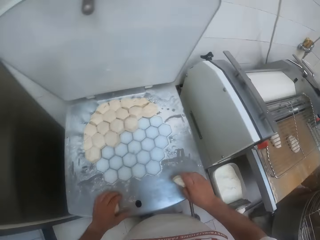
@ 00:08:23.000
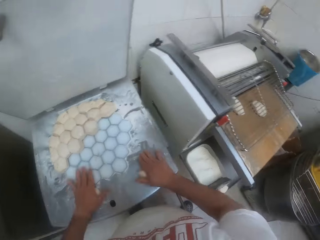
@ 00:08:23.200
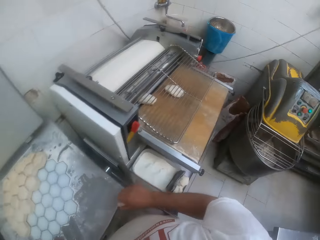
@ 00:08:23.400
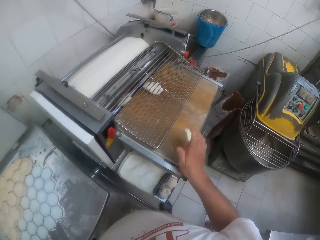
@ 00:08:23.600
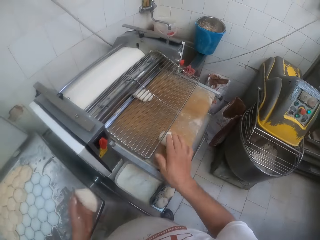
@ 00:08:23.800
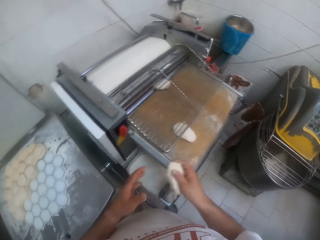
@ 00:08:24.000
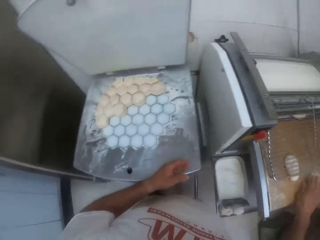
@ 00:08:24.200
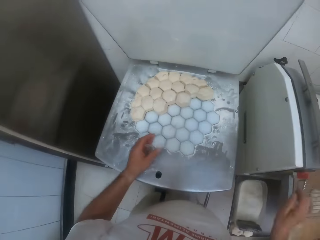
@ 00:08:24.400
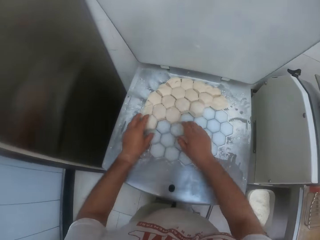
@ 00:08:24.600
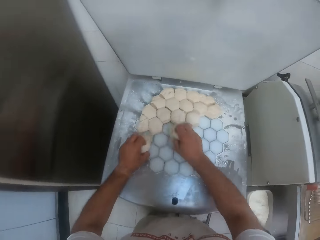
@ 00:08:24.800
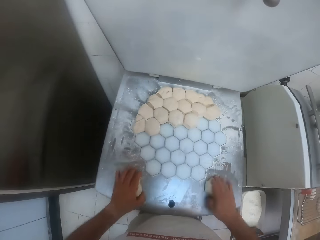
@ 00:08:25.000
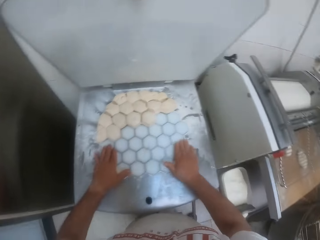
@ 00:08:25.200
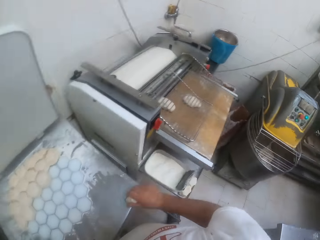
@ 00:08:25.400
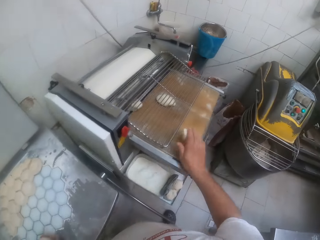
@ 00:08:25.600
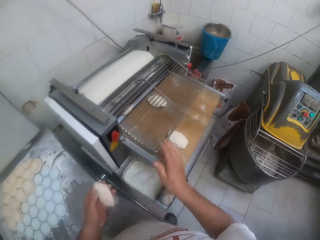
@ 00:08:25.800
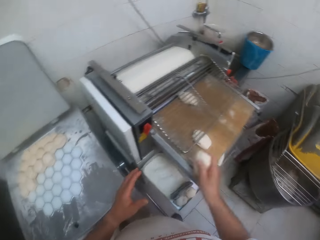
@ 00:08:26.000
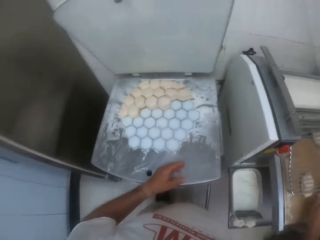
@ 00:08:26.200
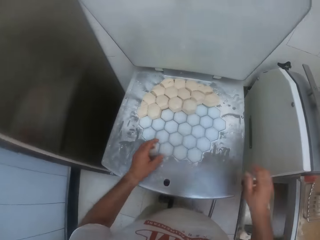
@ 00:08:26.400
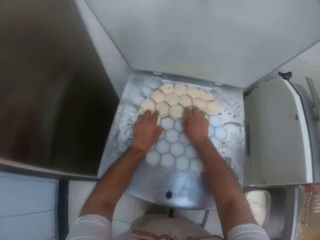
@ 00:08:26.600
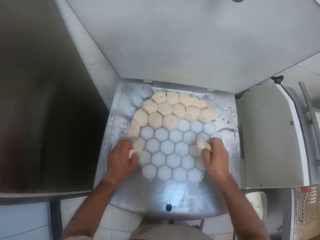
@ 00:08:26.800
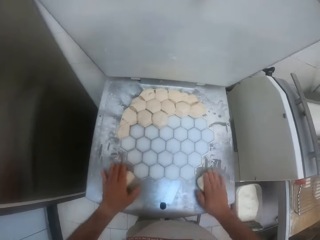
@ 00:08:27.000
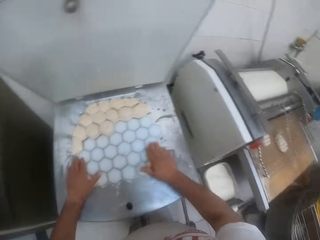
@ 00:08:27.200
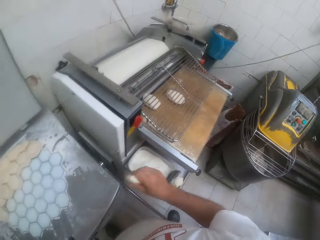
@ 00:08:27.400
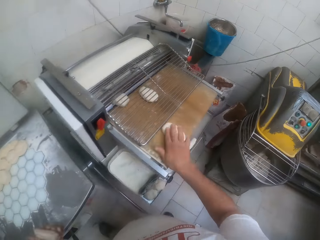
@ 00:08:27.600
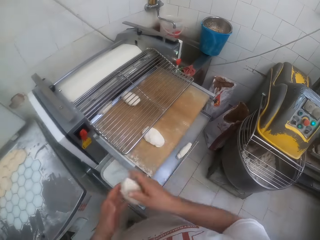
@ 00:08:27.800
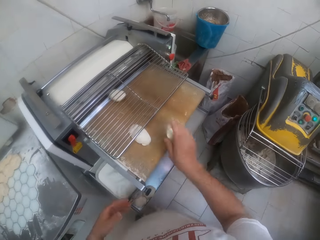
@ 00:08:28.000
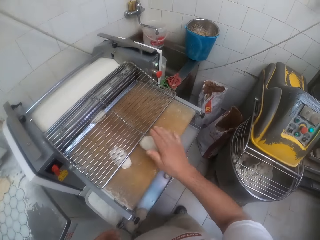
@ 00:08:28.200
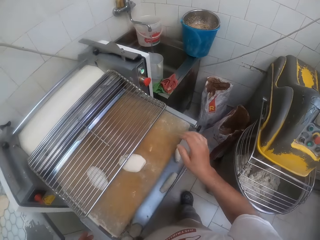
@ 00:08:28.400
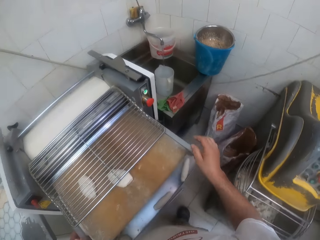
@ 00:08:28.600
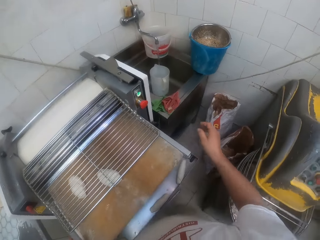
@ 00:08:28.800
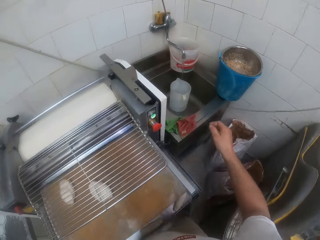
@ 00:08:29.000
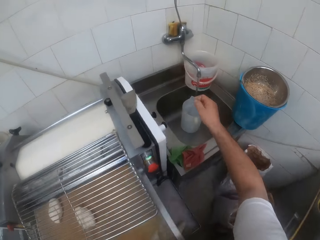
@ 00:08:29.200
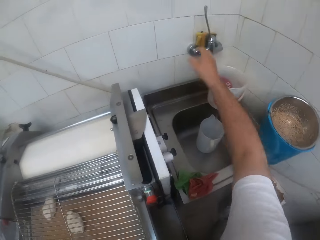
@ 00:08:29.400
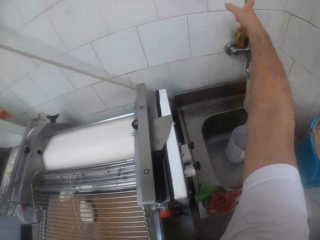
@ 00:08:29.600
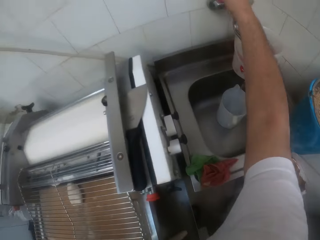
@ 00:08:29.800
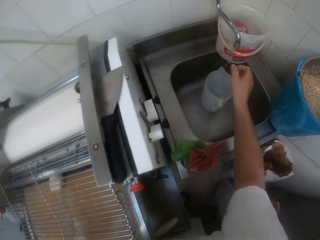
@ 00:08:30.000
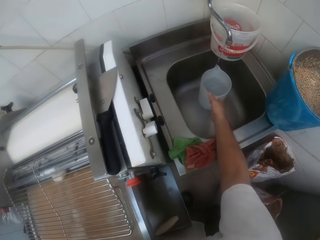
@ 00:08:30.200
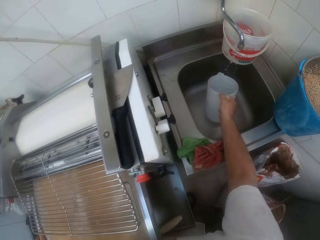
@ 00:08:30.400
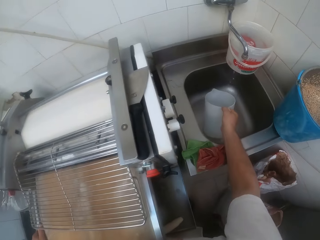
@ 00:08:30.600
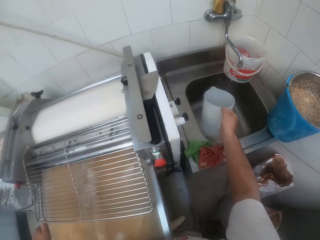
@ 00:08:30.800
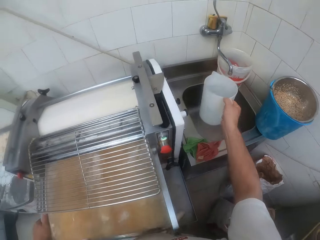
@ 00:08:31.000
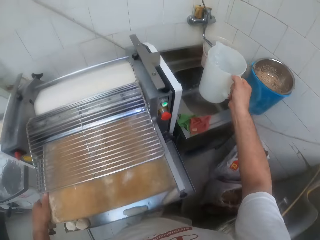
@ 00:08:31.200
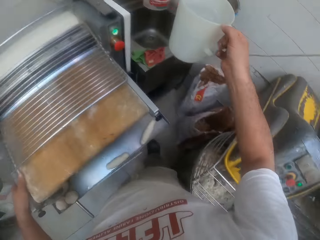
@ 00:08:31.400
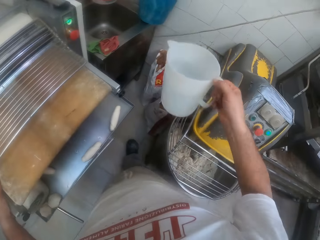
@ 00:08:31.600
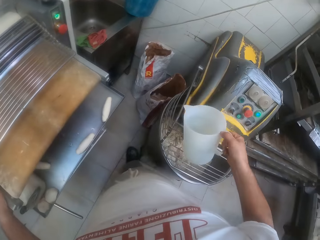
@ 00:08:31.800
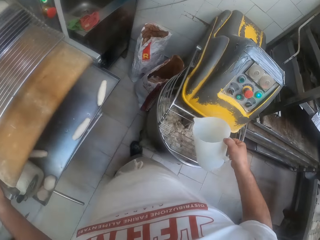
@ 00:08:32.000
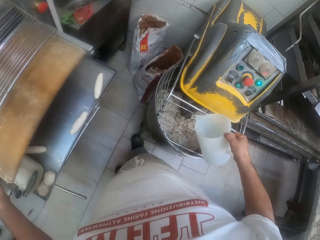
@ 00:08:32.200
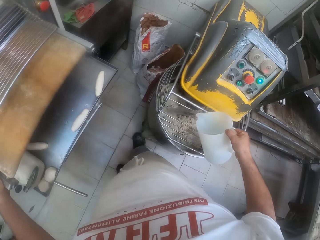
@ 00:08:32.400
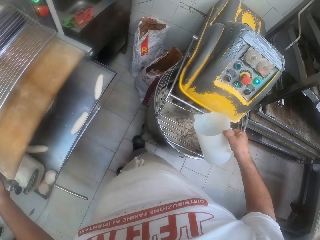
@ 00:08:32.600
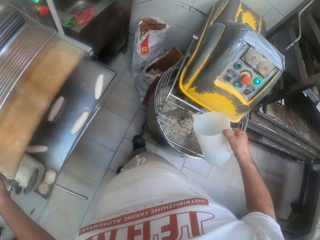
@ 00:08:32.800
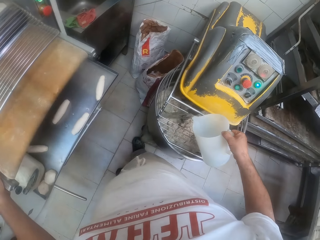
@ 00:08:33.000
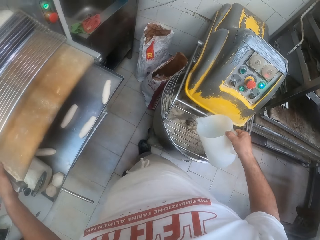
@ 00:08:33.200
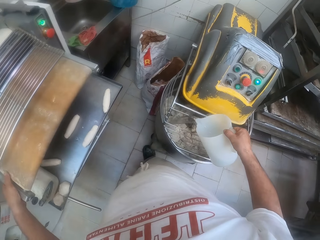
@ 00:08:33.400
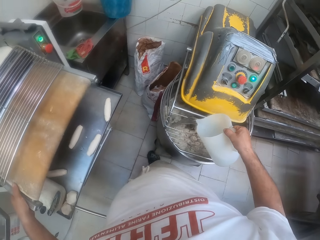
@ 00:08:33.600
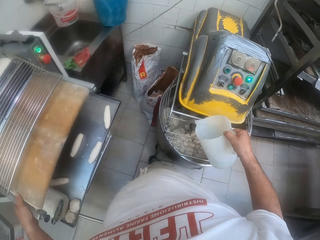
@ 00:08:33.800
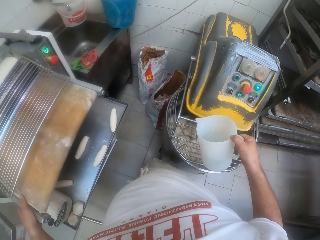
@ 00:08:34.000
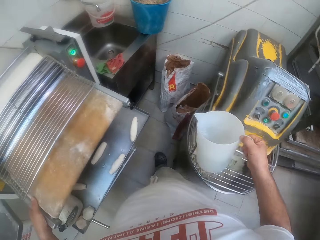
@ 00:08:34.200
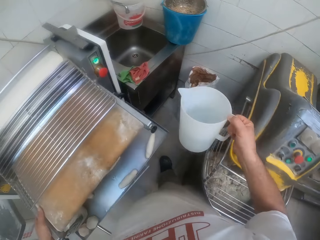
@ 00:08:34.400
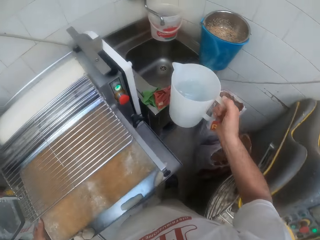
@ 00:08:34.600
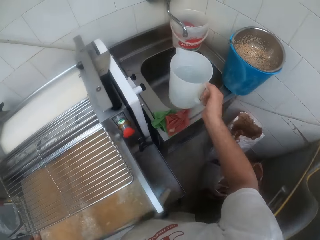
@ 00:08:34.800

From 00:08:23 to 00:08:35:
The camera wearer rolls the doughs on the dough shaper with both hands. He puts the dough on both hands in the dough roller. He picks doughs from the dough shaper with both hands. He rolls the doughs on the dough shaper with both hands. He puts the dough on both hands in the dough roller. He picks doughs from the dough shaper with both hands. He rolls the doughs on the dough shaper with both hands. He puts the dough on both hands in the dough roller. He opens the water tap. He switches off the tap on the wall with his right hand. He picks the jug of water in the sink with his right hand. He pours the water in the jug into the dough mixer with his right hand.

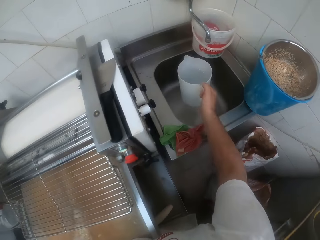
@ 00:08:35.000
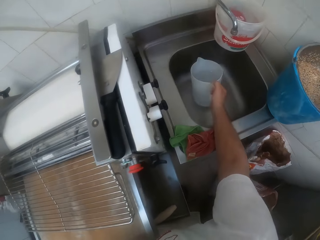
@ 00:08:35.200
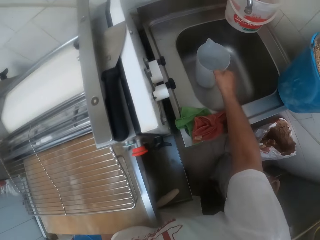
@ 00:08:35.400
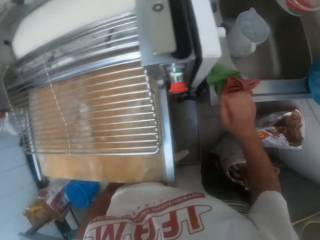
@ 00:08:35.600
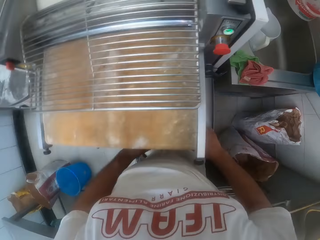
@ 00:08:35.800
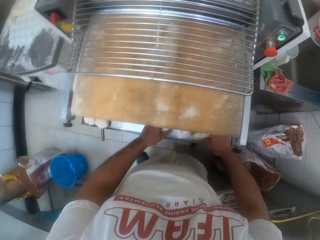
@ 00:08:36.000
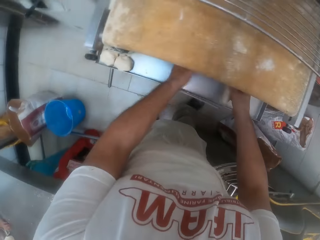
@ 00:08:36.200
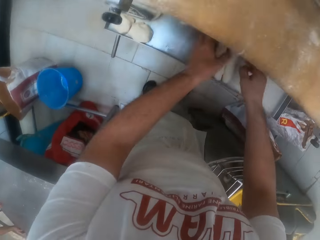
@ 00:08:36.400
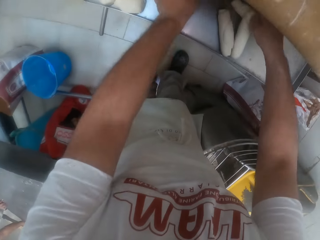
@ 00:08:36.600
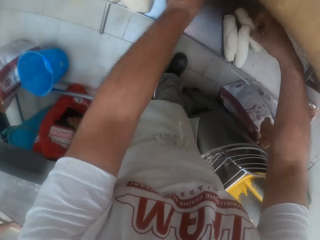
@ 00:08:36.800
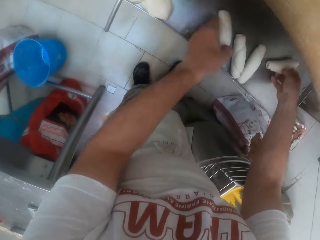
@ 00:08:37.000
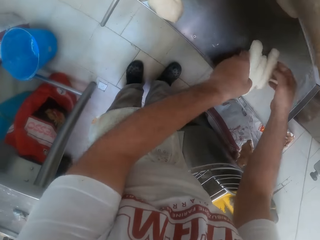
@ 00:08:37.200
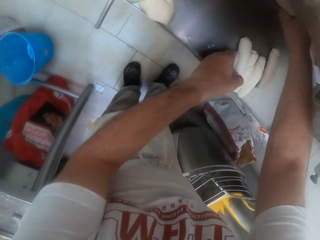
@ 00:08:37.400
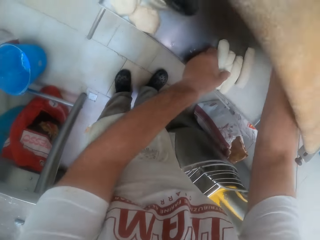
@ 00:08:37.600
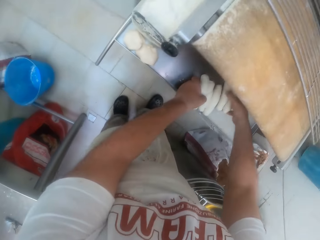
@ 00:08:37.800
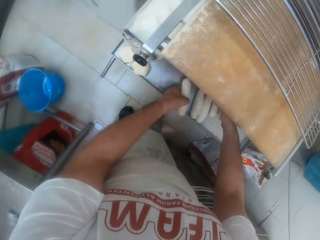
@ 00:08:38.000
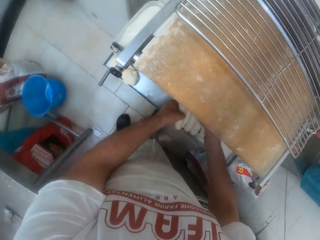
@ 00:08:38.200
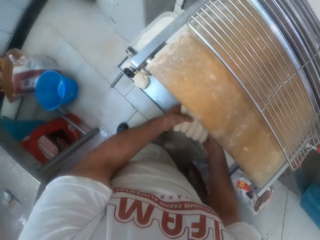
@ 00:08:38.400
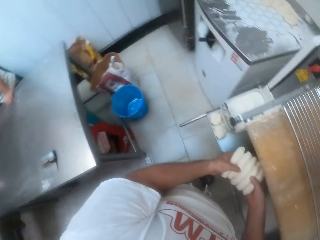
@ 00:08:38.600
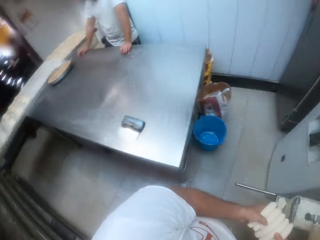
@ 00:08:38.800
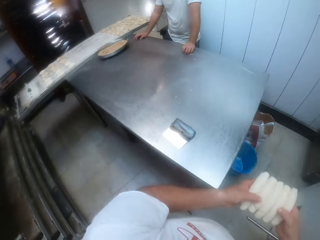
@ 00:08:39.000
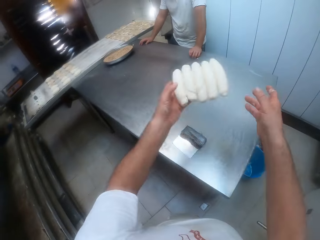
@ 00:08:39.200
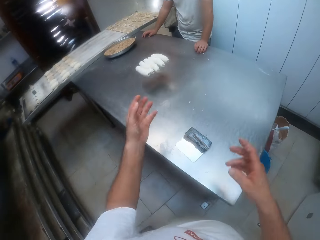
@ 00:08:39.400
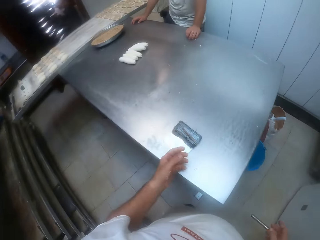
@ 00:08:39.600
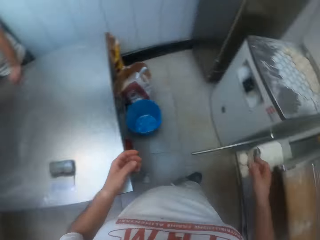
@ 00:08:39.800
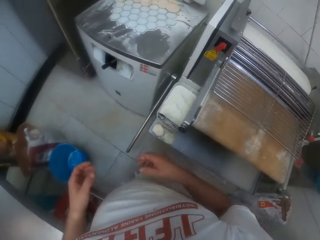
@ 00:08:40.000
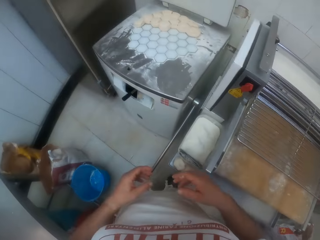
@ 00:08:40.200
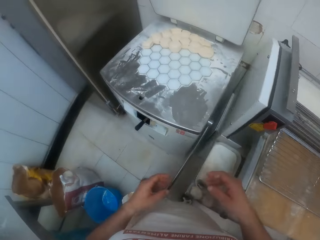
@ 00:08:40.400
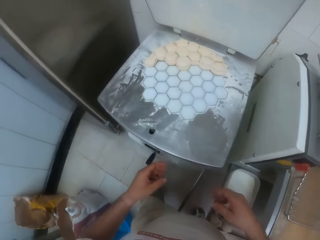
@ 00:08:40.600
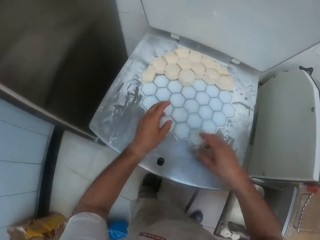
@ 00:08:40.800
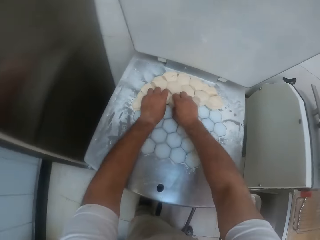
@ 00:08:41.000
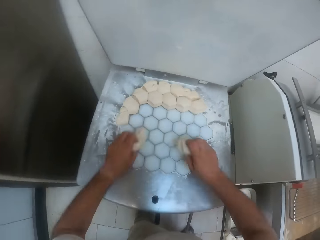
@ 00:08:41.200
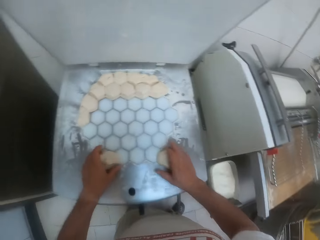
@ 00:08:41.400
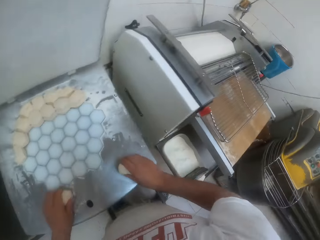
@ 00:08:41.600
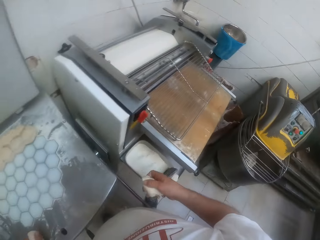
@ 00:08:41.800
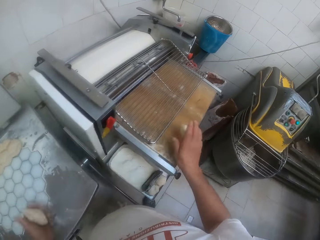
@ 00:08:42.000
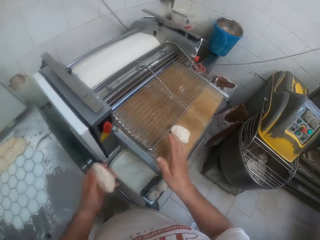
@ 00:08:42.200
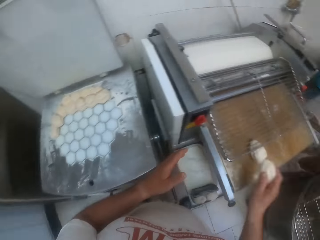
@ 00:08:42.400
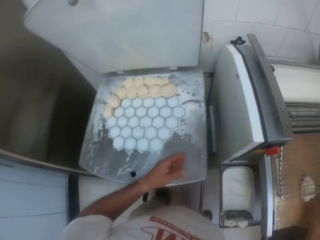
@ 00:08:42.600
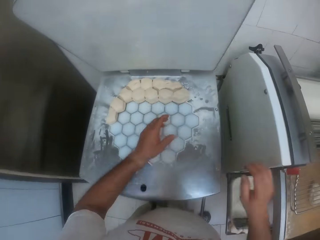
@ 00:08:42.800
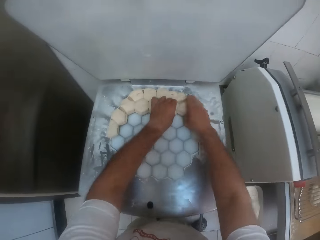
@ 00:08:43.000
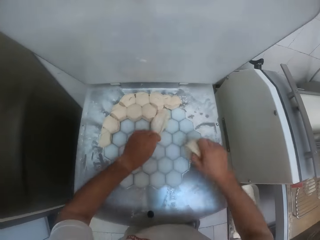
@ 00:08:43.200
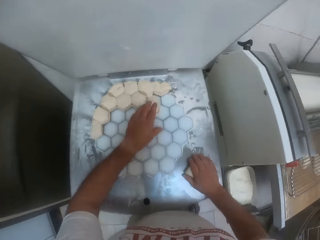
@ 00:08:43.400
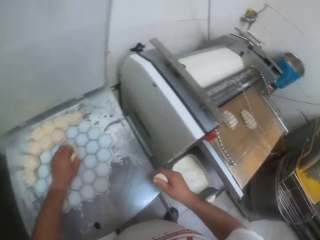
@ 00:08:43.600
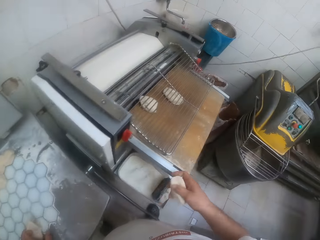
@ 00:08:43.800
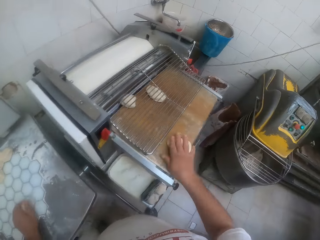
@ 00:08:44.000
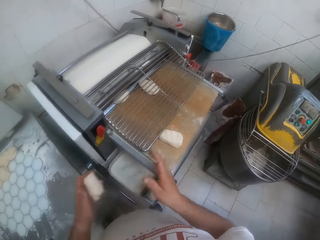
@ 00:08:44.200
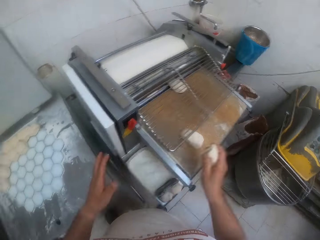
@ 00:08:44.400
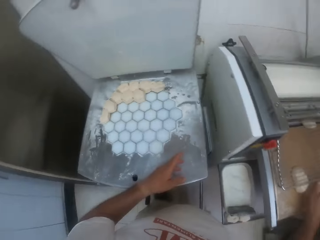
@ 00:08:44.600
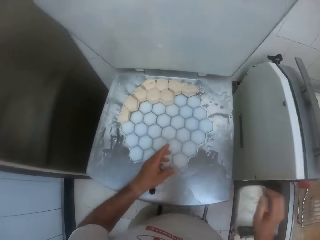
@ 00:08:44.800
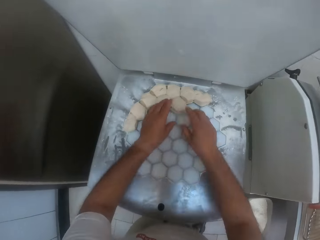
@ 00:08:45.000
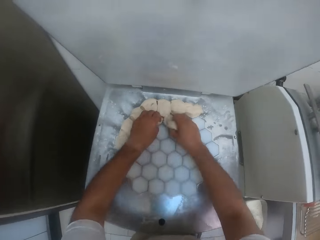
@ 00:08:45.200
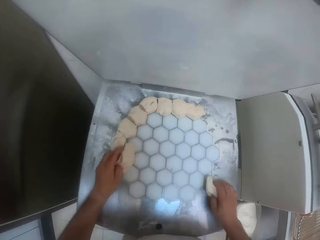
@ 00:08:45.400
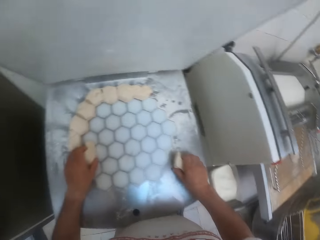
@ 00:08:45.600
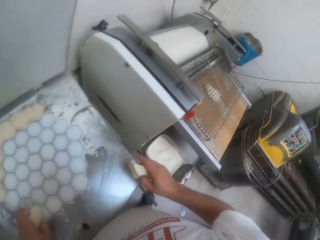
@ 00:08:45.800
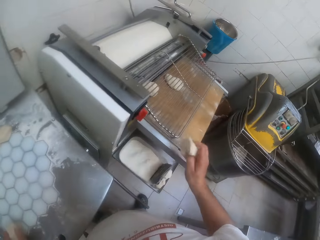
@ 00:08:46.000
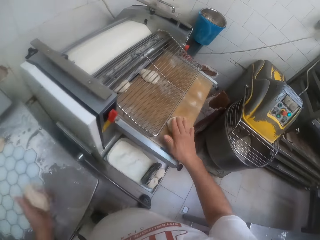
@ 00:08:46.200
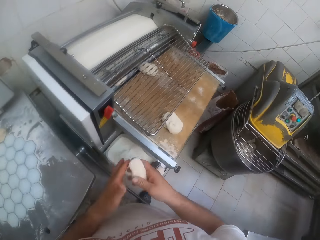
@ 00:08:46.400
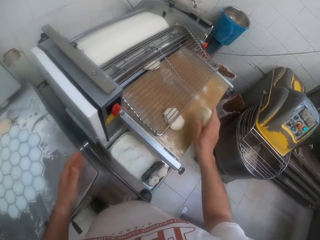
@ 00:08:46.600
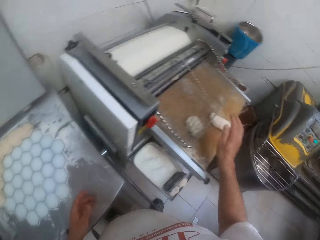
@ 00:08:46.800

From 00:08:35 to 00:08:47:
The camera wearer puts the jug of water in the sink with his right hand. He picks the rolled doughs in the dough roller with both hands. He arranges the doughs. He throws the rolled doughs on the rolling table with both hands. He picks doughs from a dough shaper with both hands. He rolls the doughs on the dough shaper with both hands. He puts the doughs on both hands in the dough roller. He picks doughs from the dough shaper with both hands. He rolls the doughs on the dough shaper with both hands. He puts the doughs on both hands in the dough roller. He picks doughs from the dough shaper with both hands. He rolls the doughs on the dough shaper with both hands. He puts the doughs on both hands in the dough roller.
